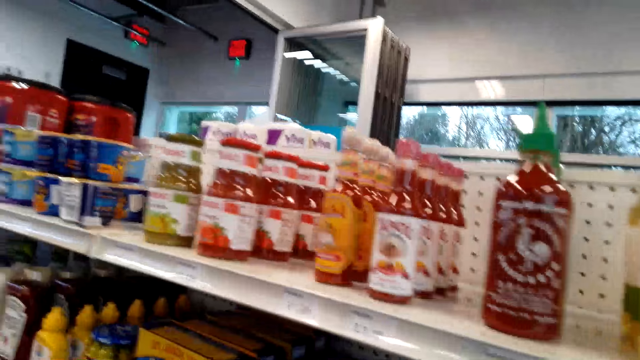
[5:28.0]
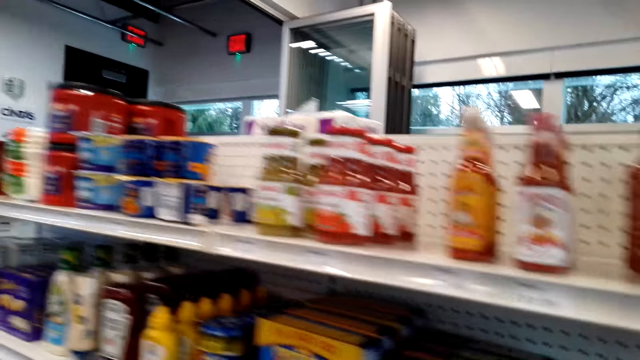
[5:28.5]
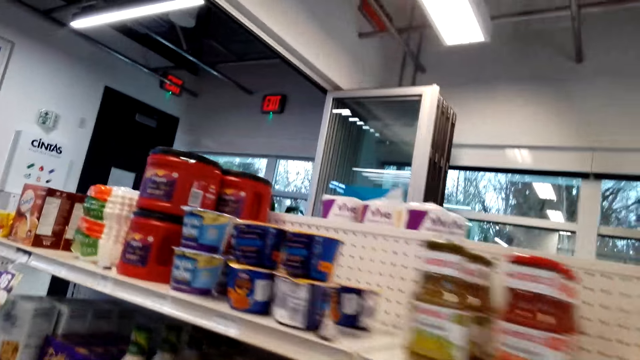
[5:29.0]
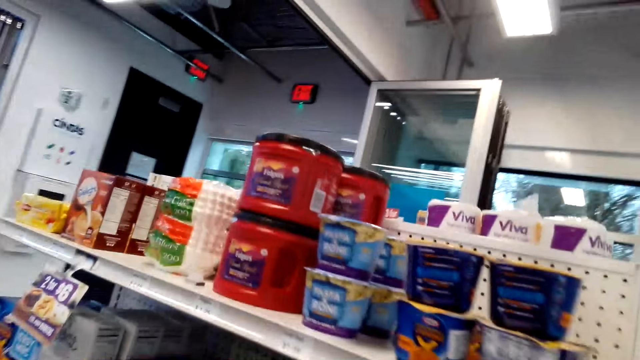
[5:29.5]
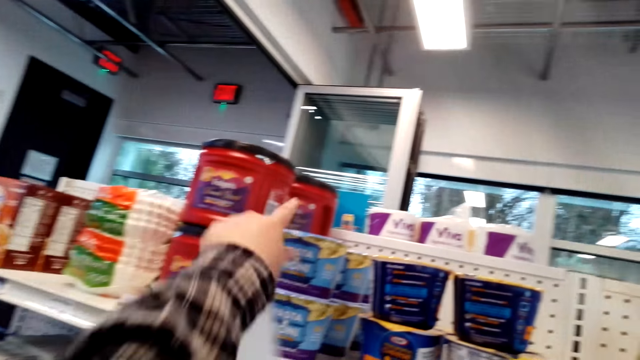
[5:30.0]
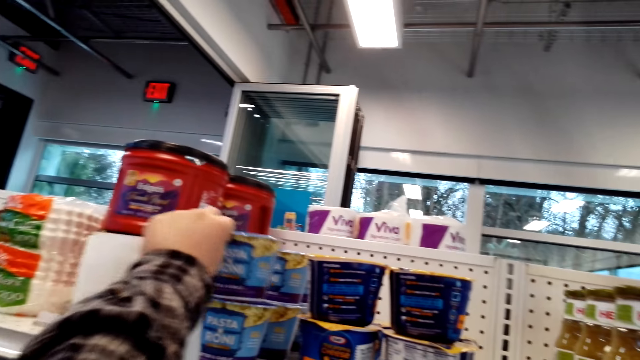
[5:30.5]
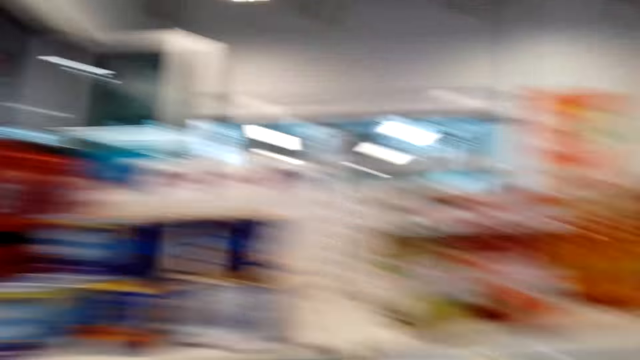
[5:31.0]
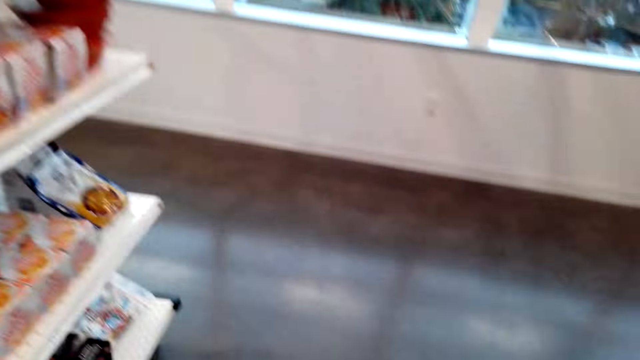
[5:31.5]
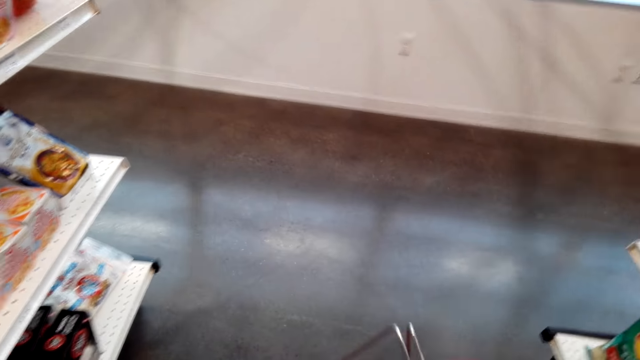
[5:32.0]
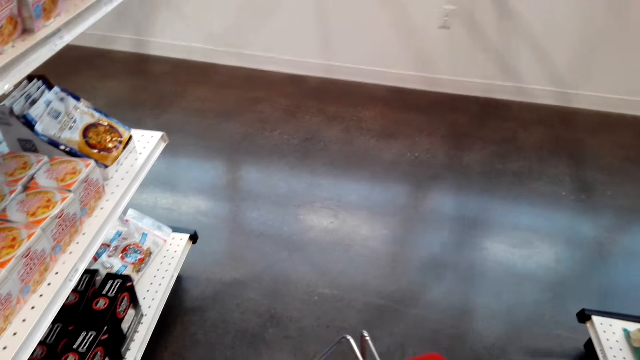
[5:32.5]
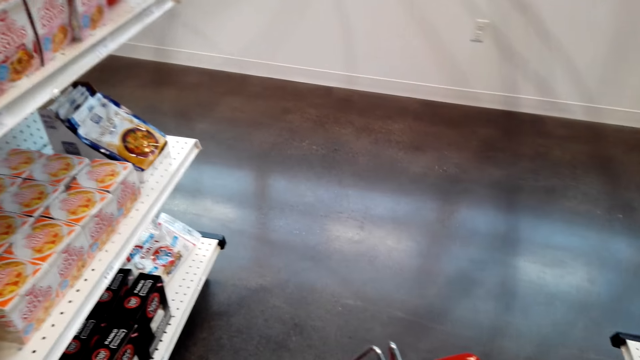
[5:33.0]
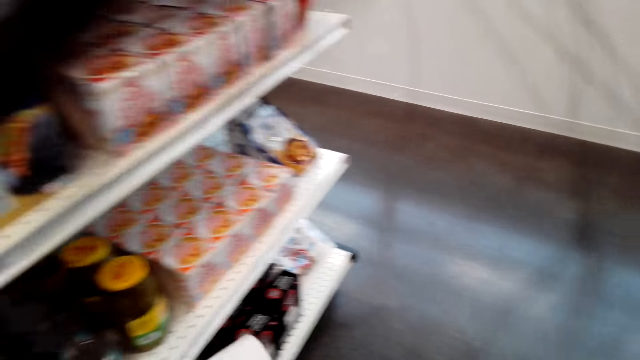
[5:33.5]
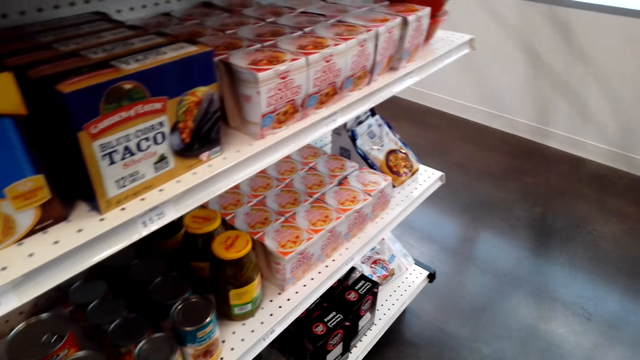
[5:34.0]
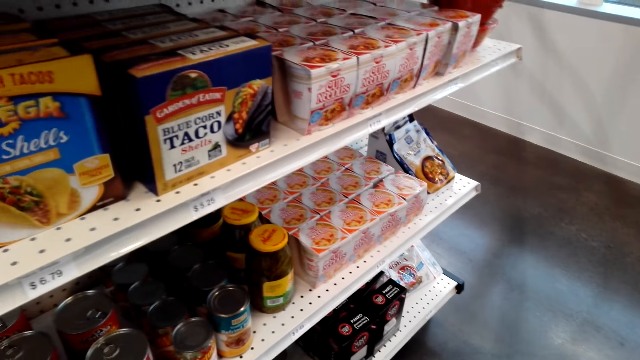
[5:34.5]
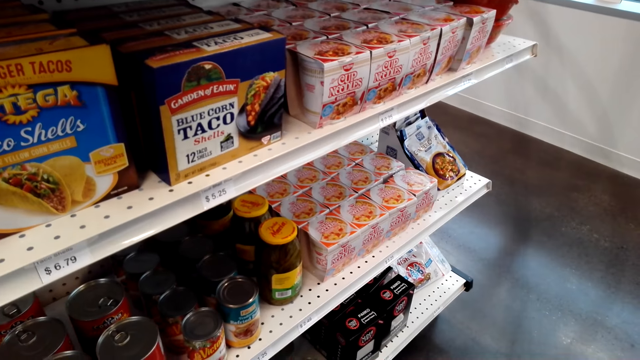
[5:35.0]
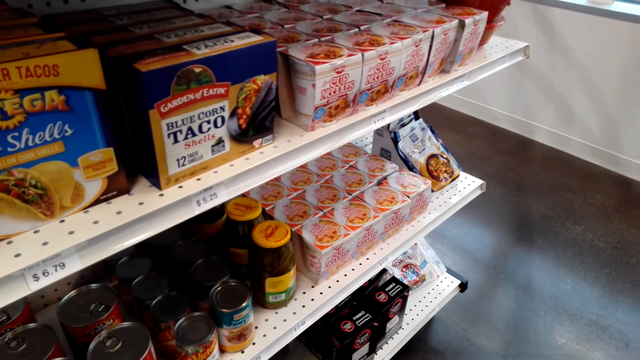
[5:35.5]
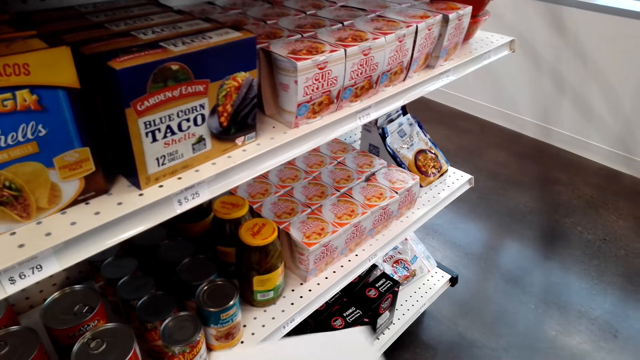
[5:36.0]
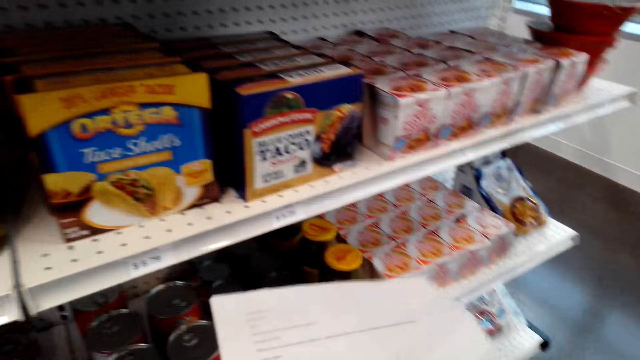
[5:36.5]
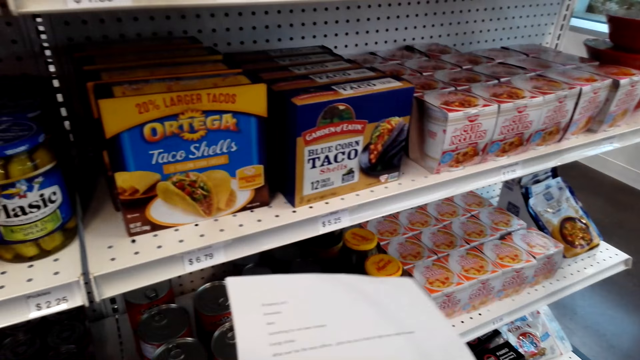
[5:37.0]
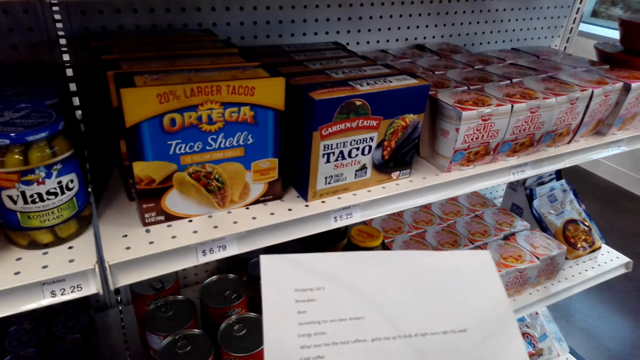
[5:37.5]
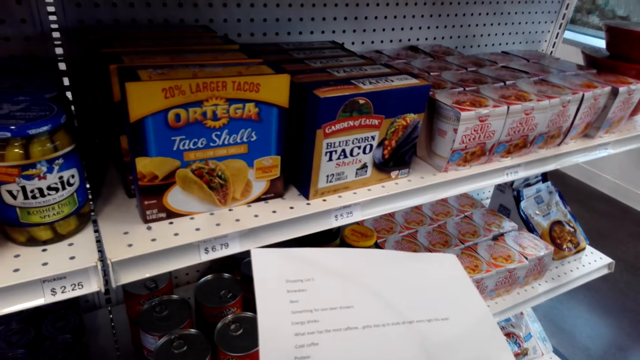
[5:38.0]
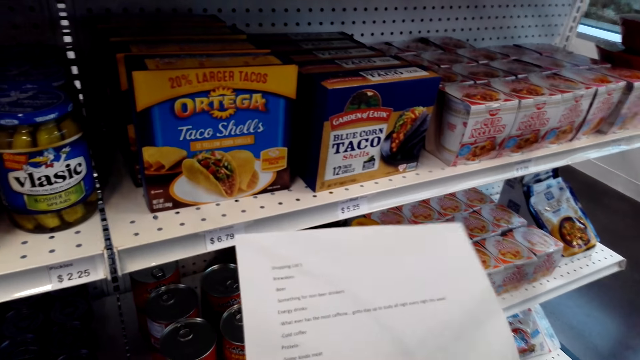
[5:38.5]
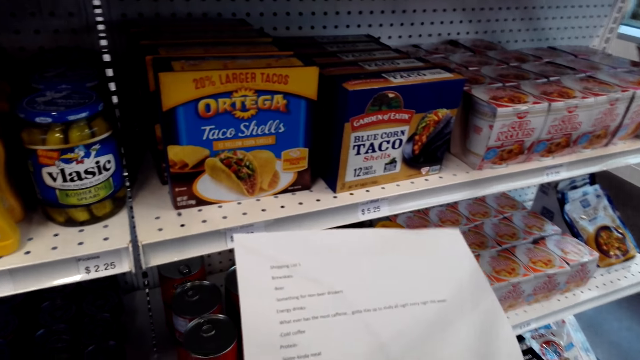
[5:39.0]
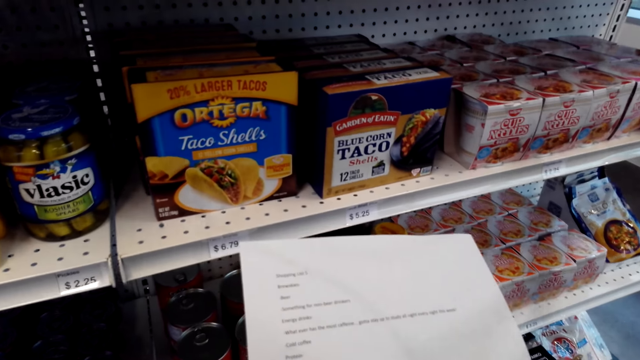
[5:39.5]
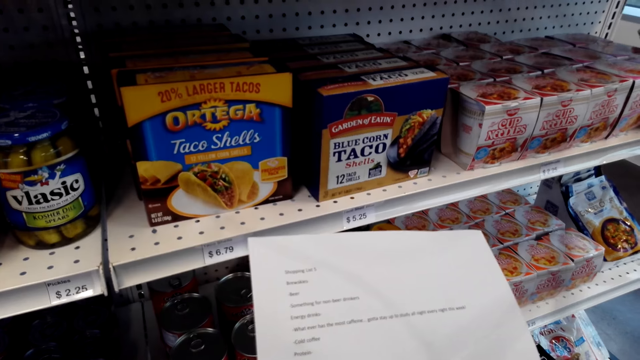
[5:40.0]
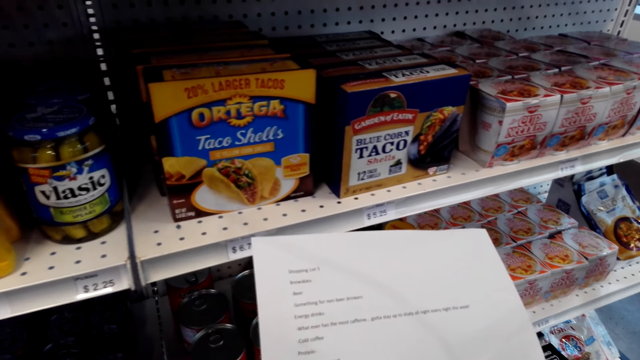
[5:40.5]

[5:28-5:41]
The camera wearer picks a tin of Pasta Roni from the shelf. They put the tin of Pasta Roni in the basket. They check the sheet of paper.

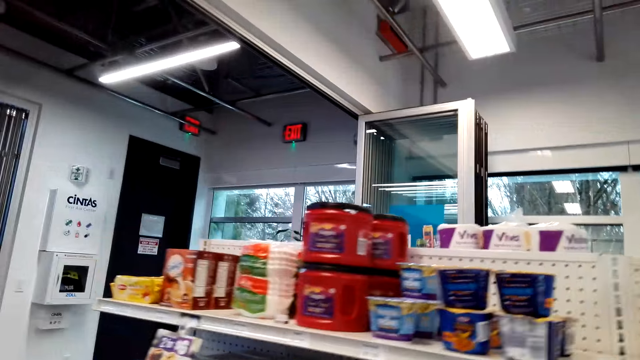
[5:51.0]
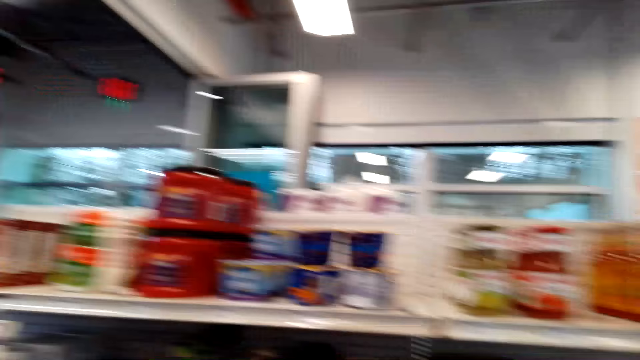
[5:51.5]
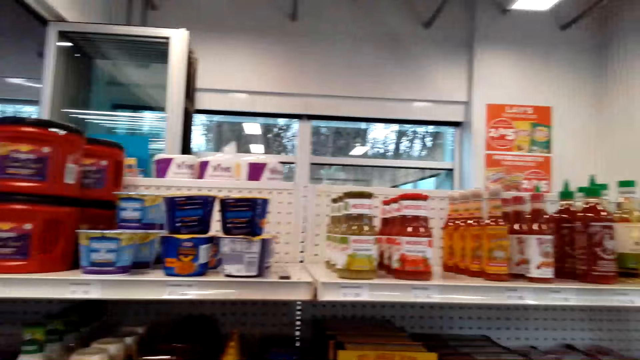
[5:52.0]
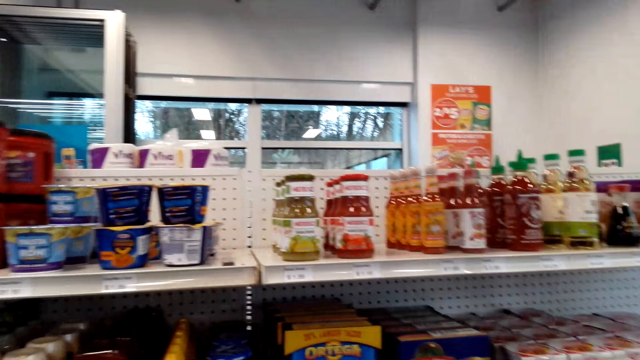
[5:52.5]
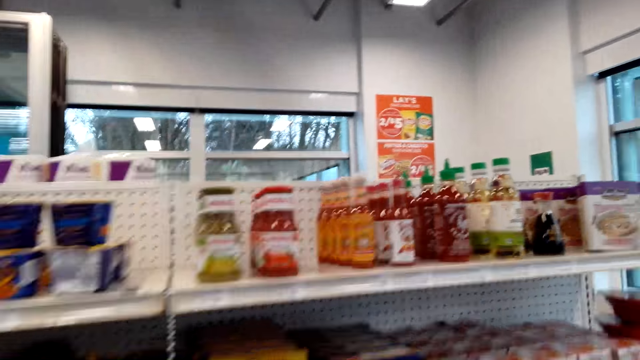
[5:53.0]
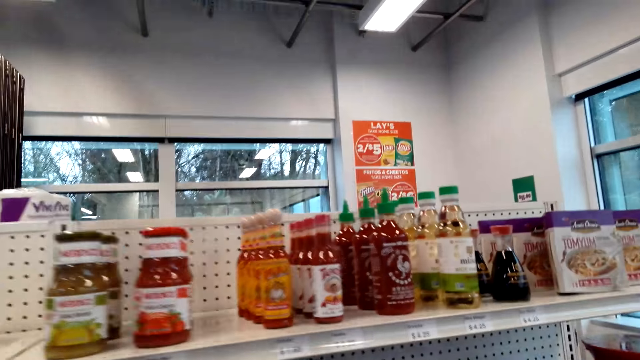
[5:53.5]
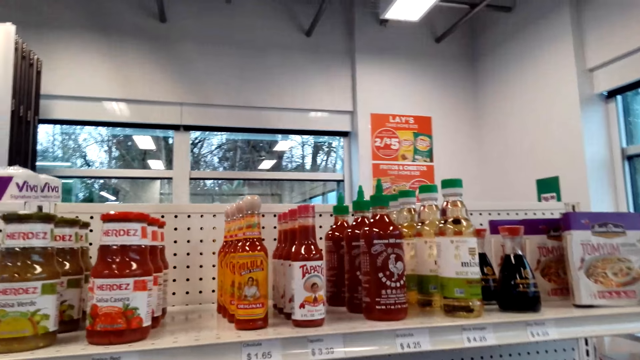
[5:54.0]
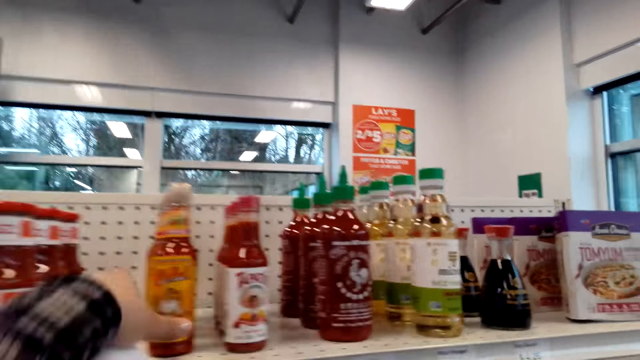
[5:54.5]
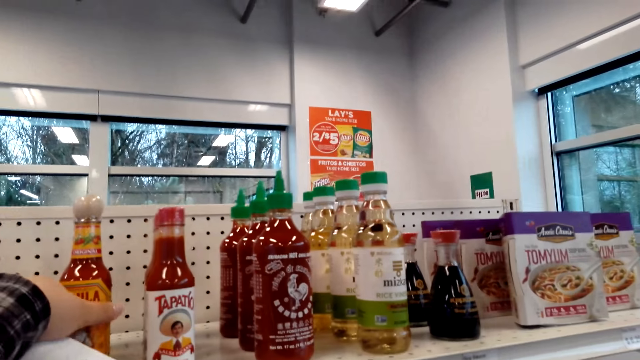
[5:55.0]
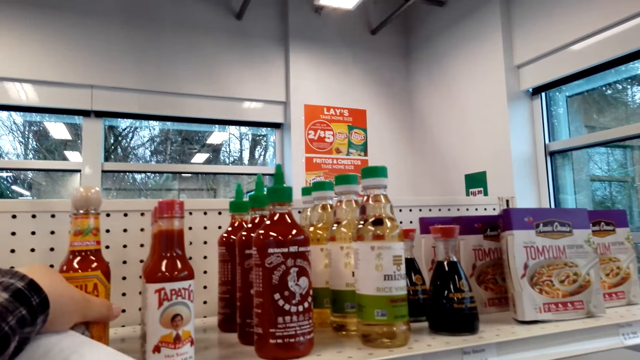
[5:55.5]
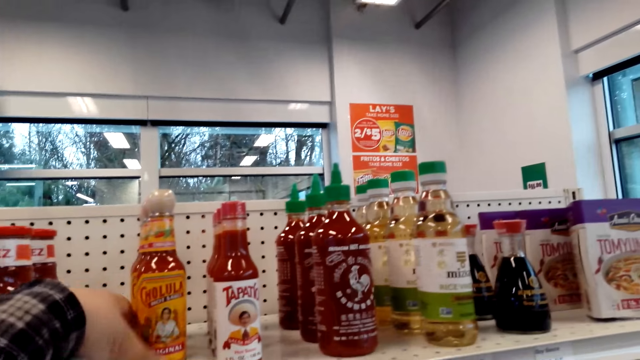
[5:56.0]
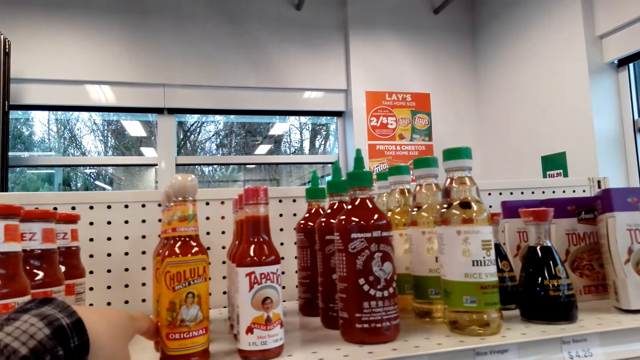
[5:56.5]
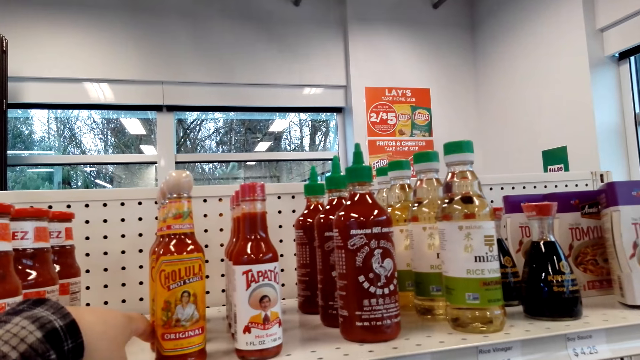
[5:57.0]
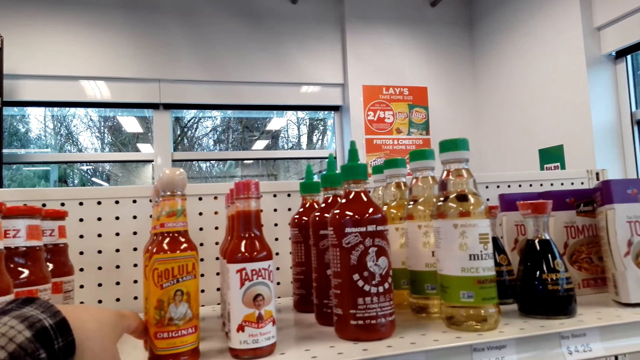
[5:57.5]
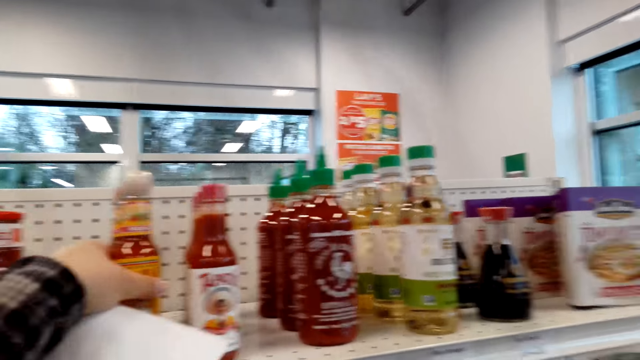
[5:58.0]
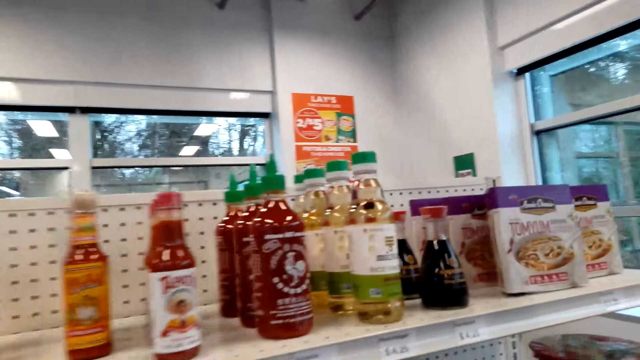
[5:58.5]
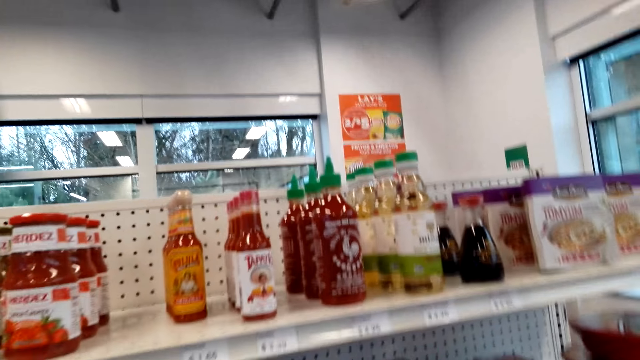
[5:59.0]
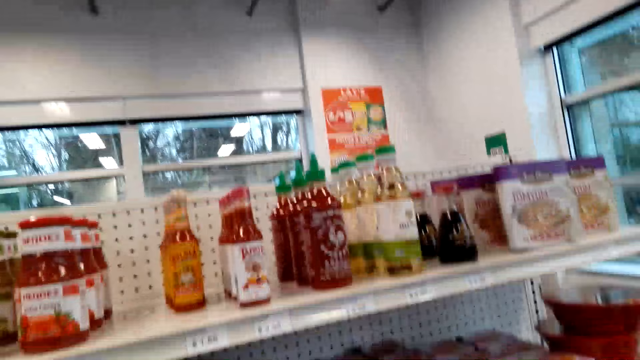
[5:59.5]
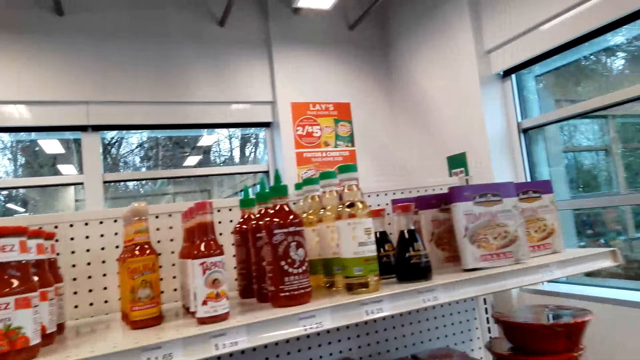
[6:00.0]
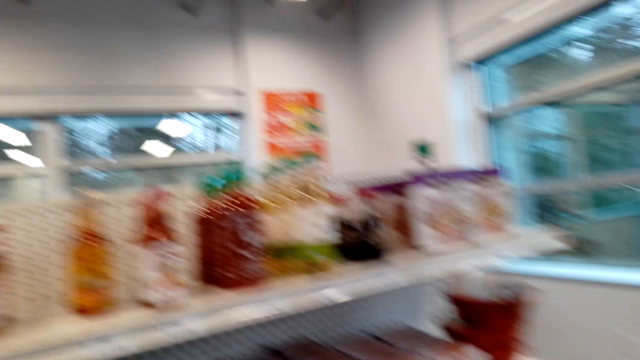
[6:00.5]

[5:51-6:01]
The camera wearer walks. They look around the shelves. They touch the bottle of Cholula sauce. They pick the bottle of Cholula sauce.
